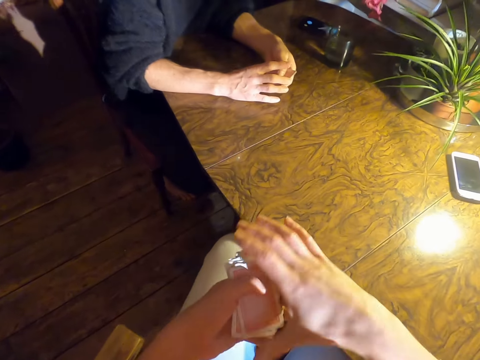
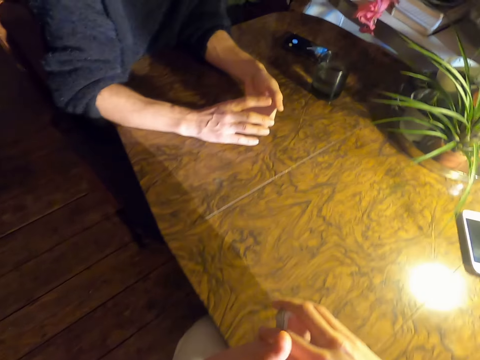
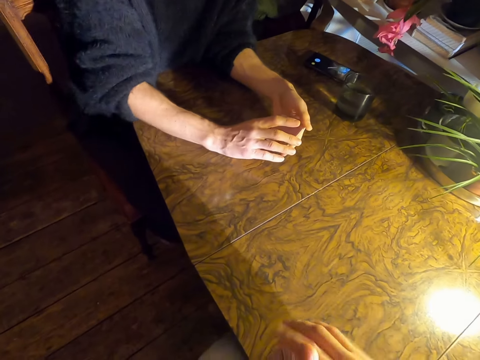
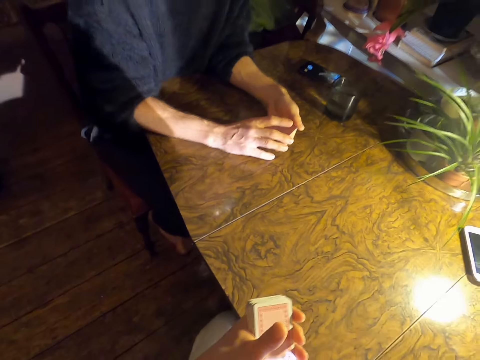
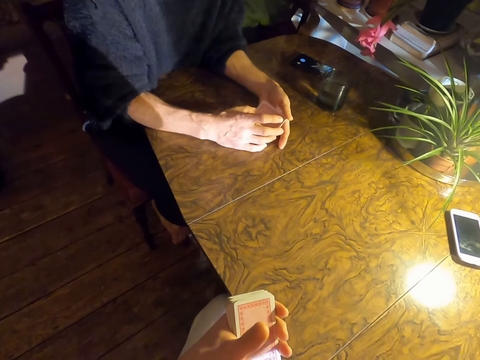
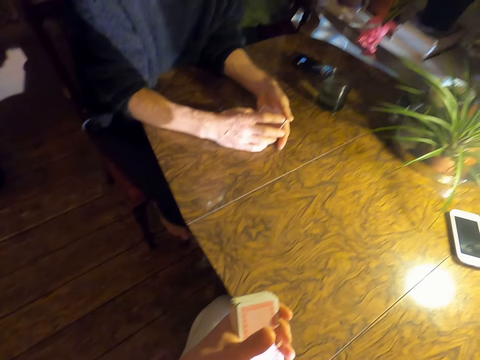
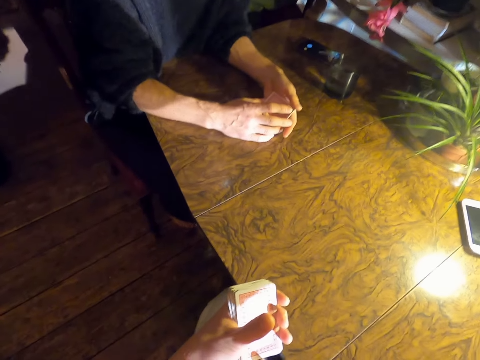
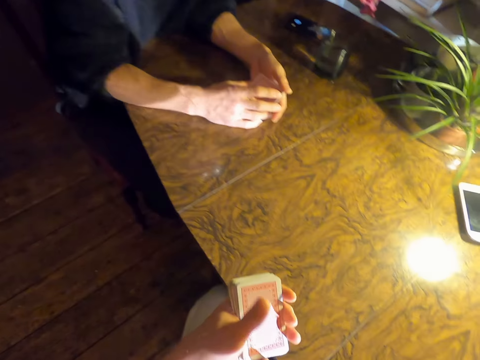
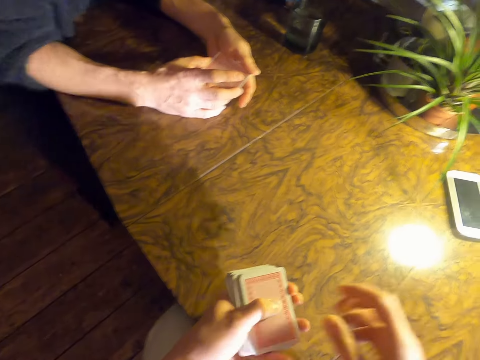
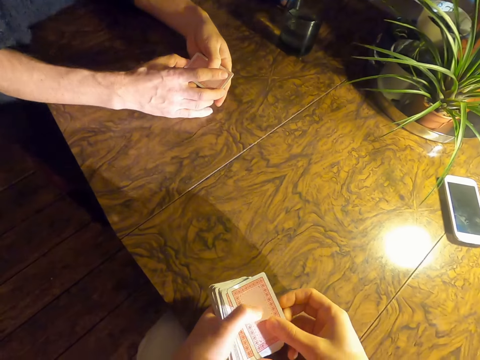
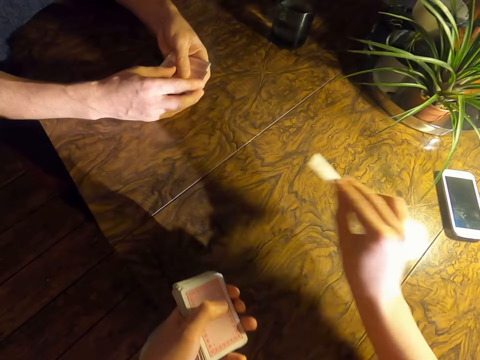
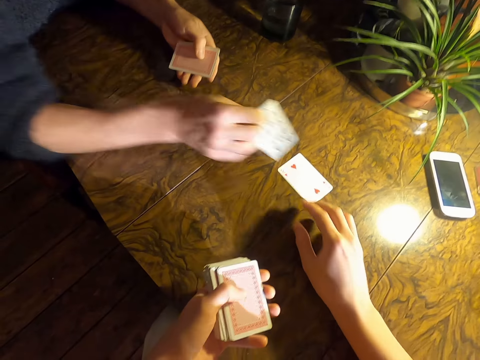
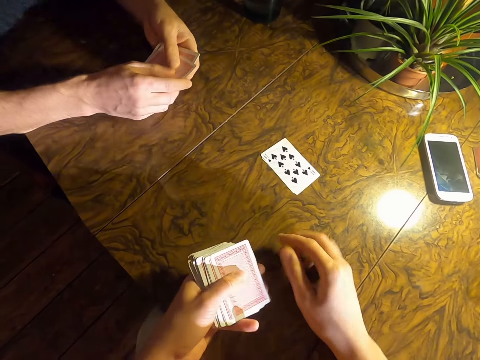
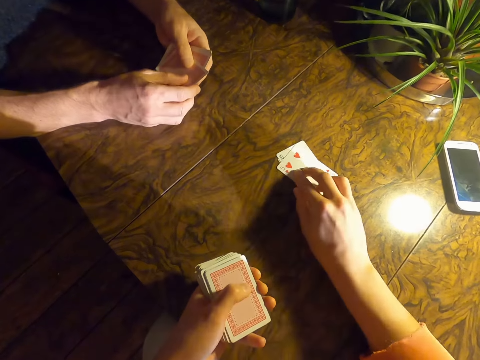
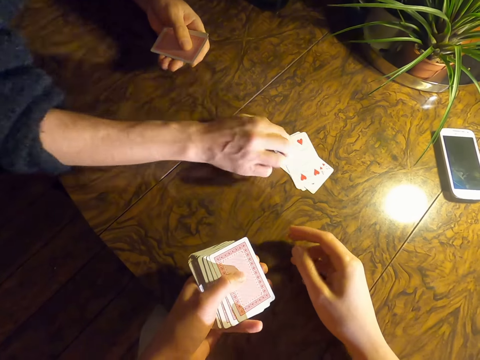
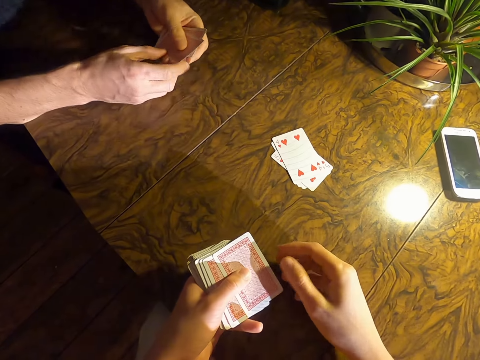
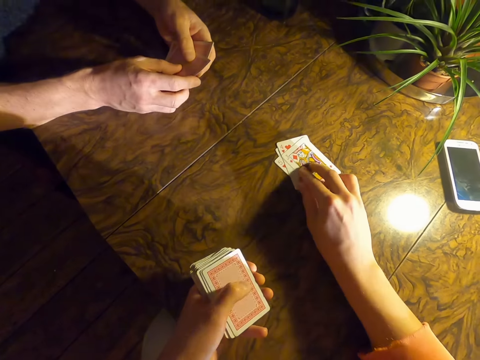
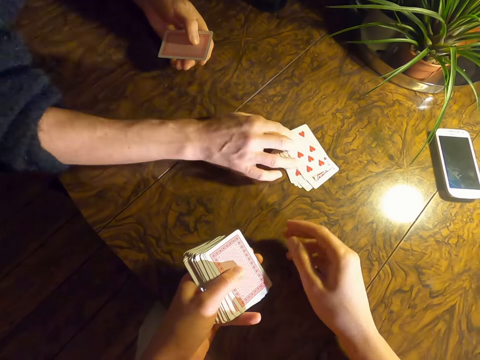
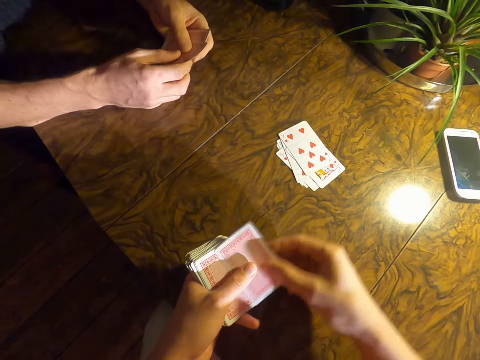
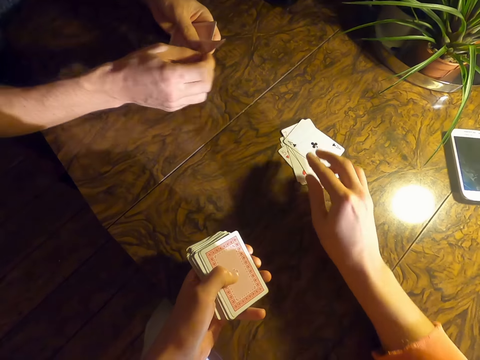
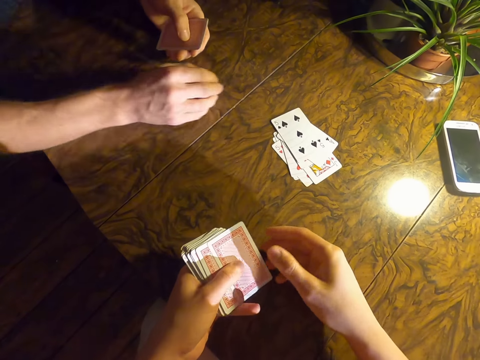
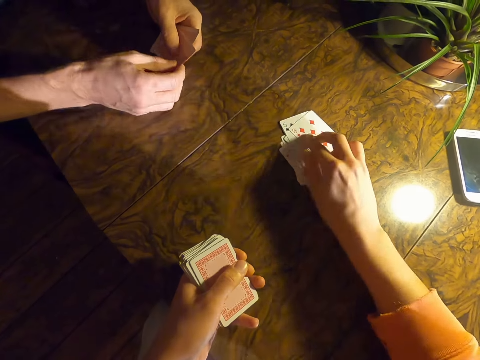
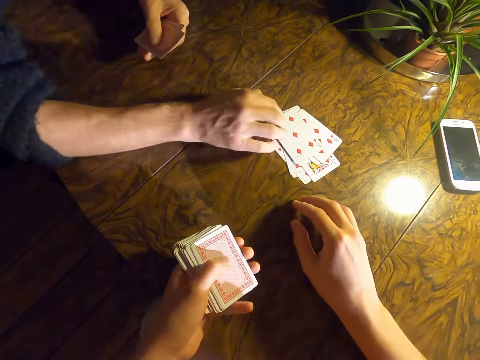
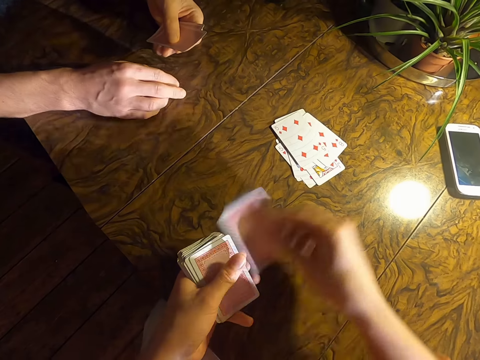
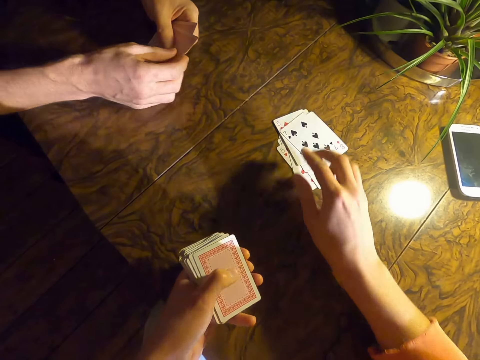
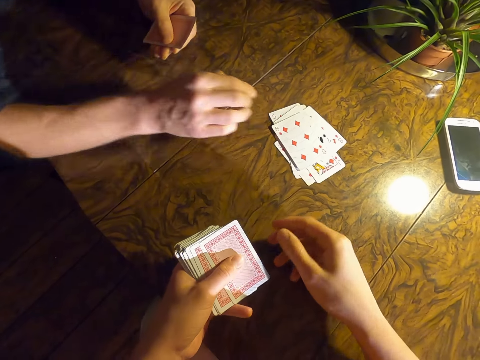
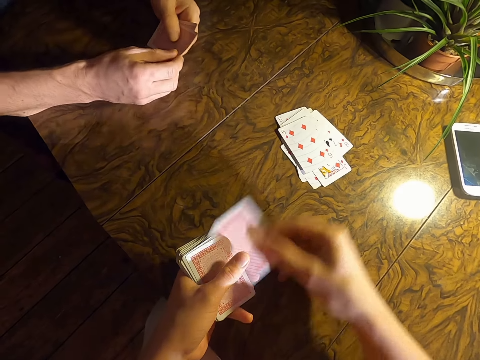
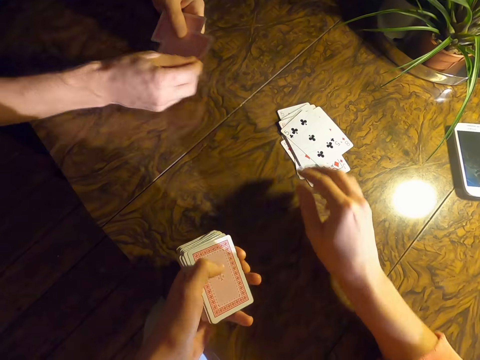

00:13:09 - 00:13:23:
The camera wearer arranges the cards in his left hand. A man holds cards. The camera wearer touches something. He converses with the man. He plays cards with the man.

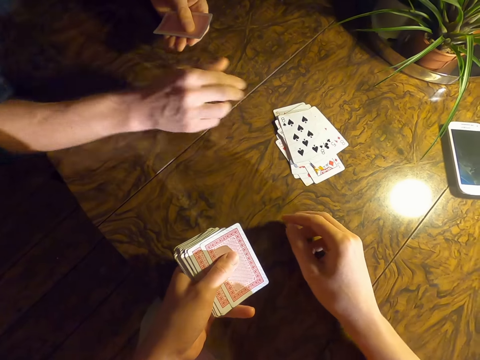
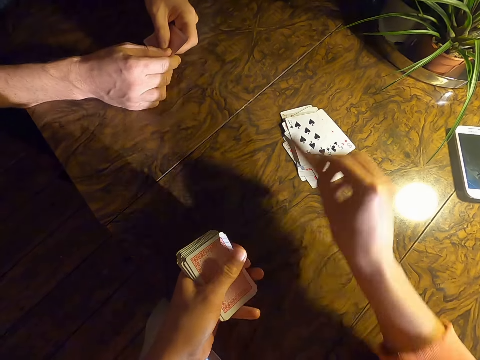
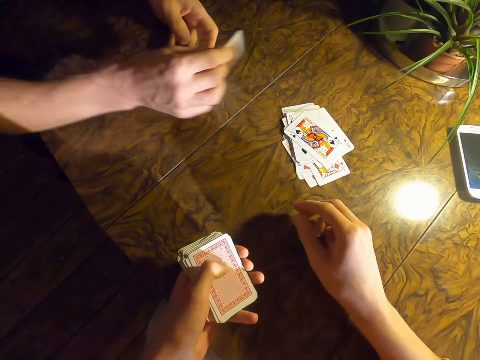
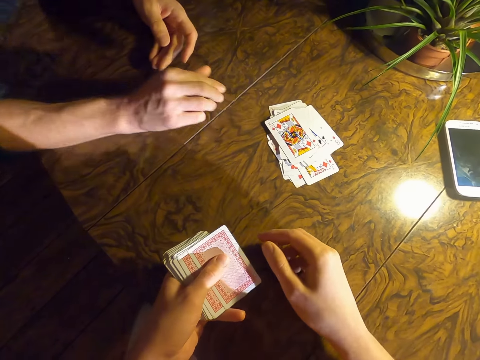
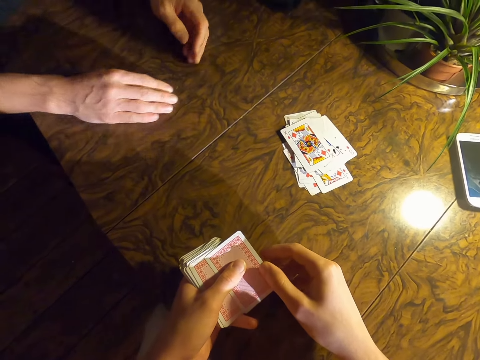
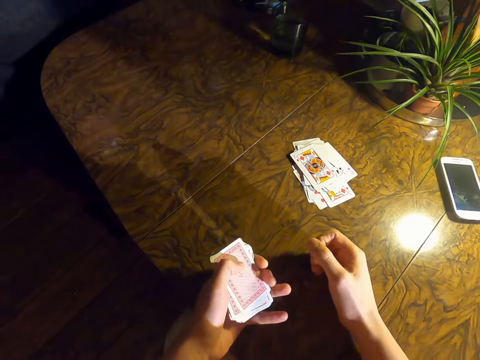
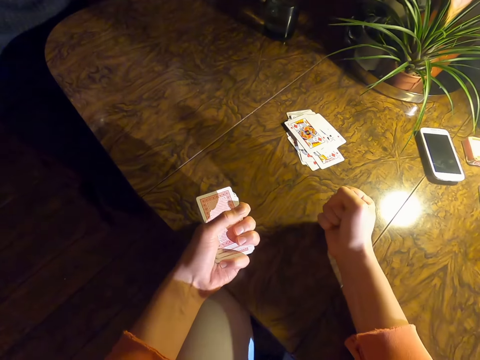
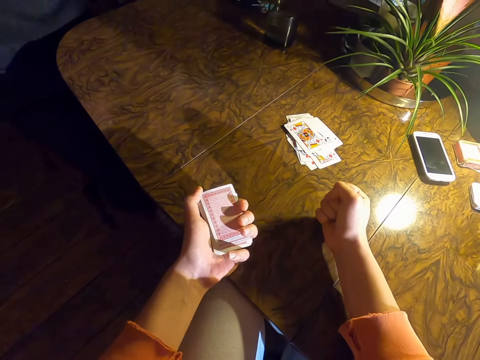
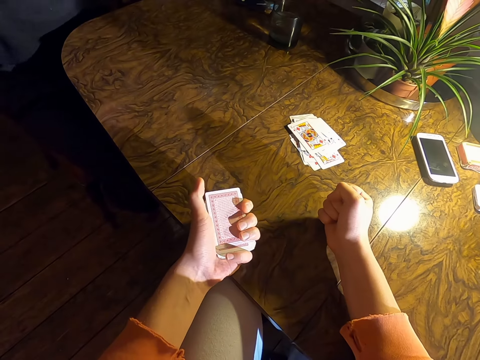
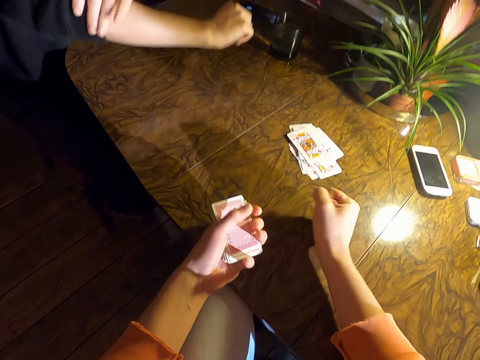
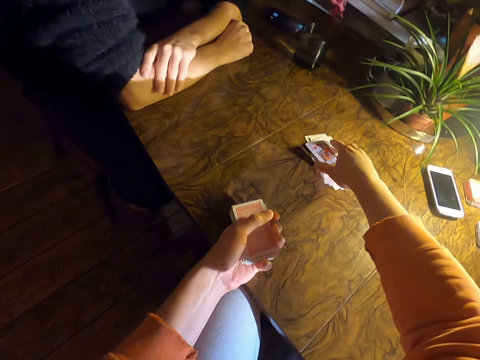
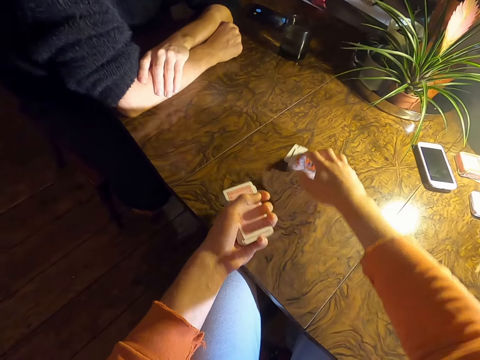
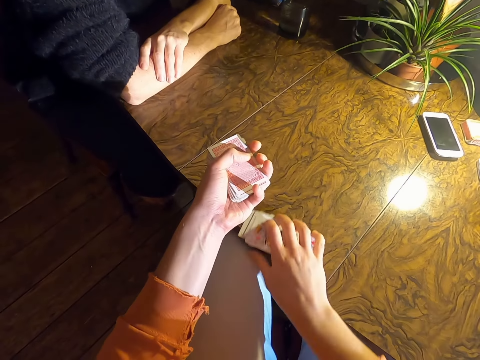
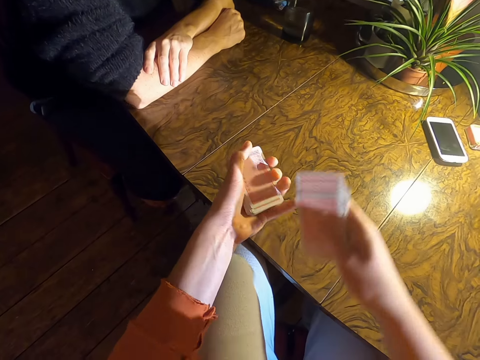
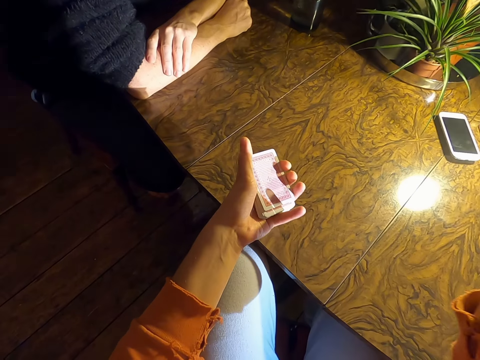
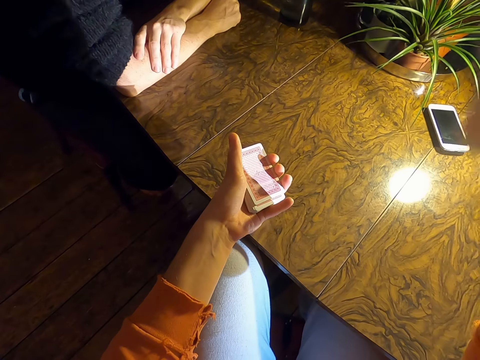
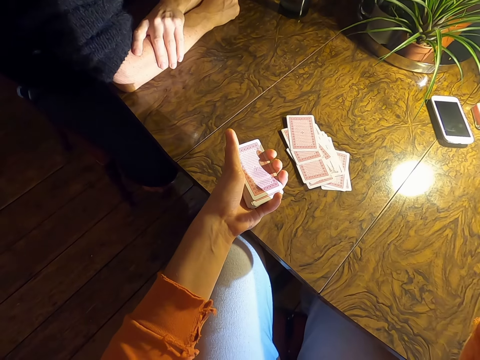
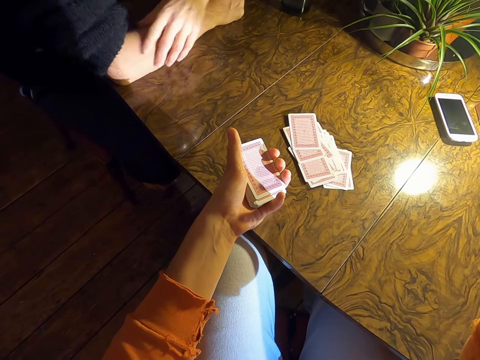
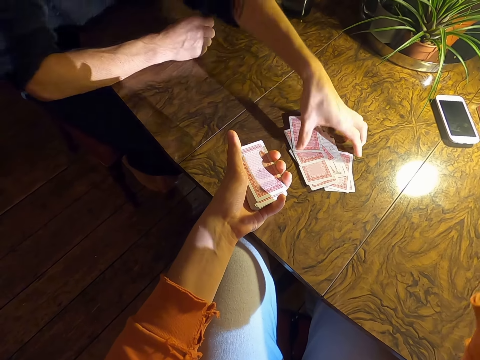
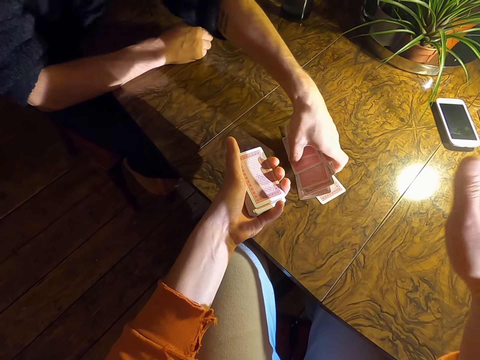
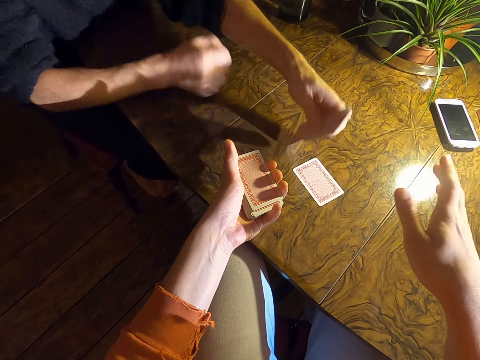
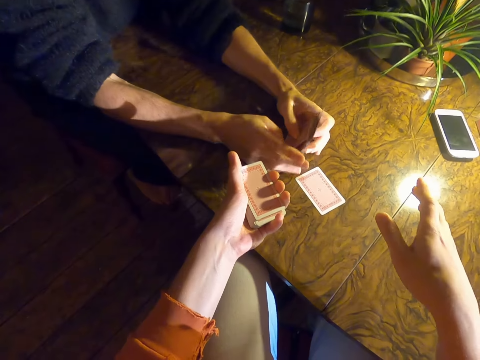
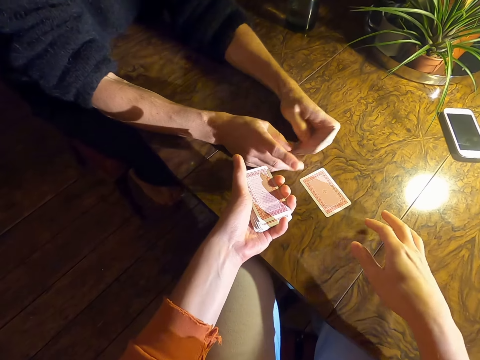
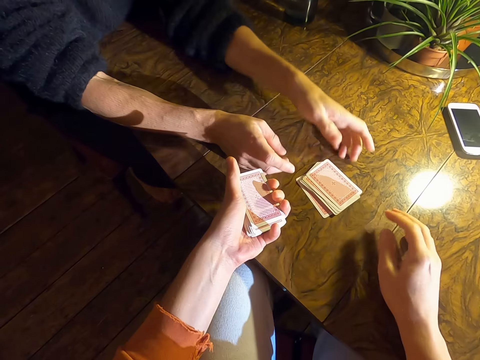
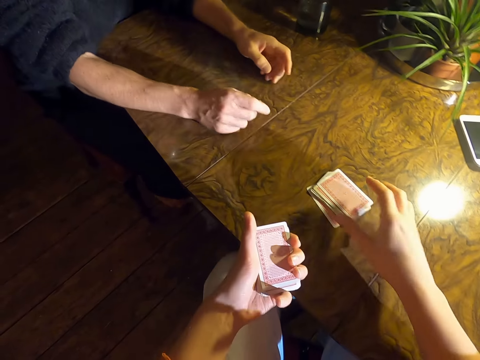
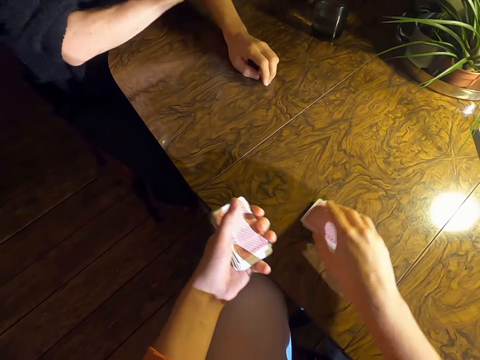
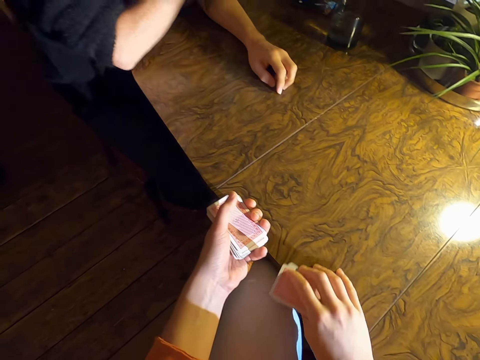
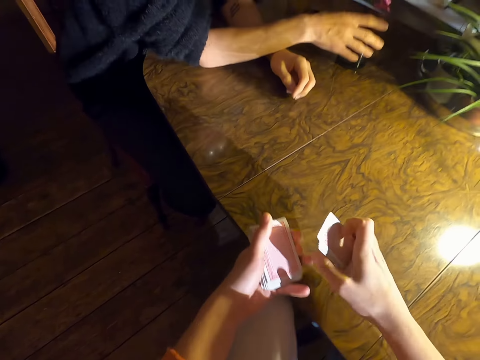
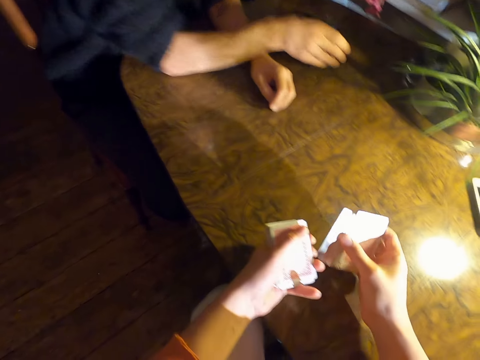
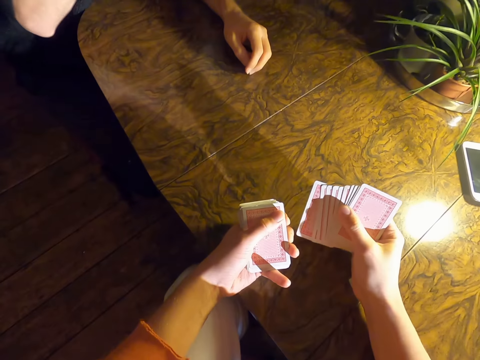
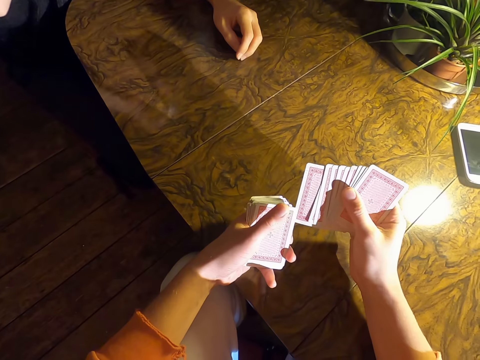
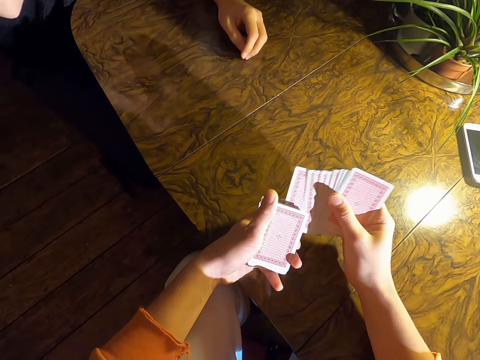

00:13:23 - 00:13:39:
The camera wearer converses with a man. They pick the cards and drop the cards on the table. The man looks around the table, picks the cards, arranges the cards and drops the cards. The camera wearer converses with the man. The man pulls sleeve. The camera wearer picks the cards. The man picks up a glass of water. The camera wearer checks the cards. The man drinks the water. The camera wearer checks the cards.
